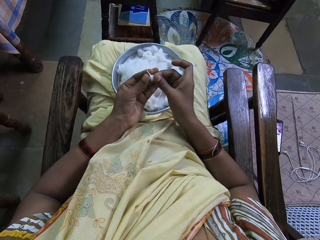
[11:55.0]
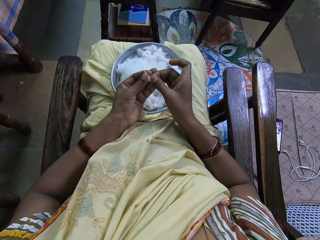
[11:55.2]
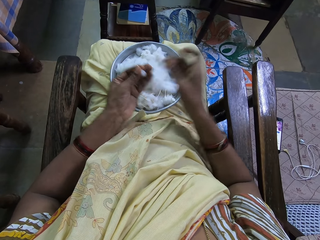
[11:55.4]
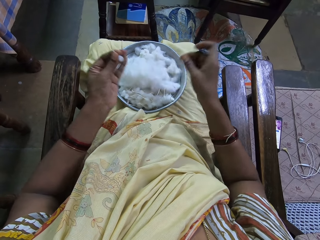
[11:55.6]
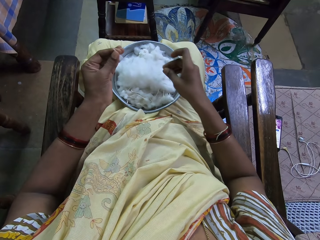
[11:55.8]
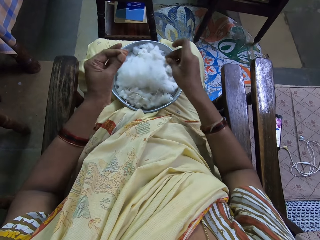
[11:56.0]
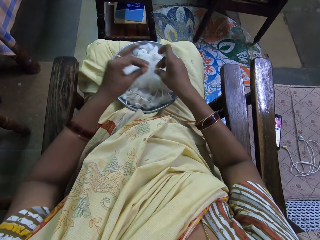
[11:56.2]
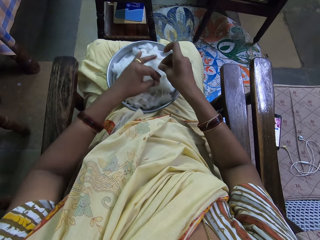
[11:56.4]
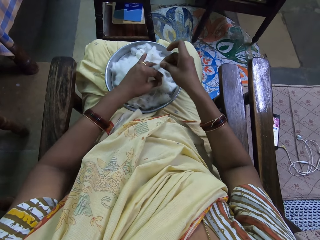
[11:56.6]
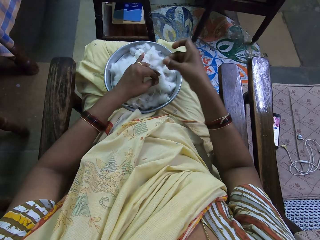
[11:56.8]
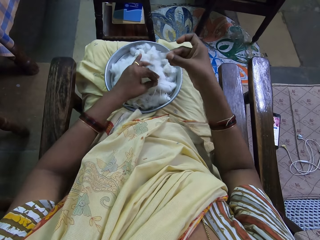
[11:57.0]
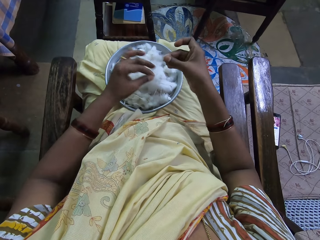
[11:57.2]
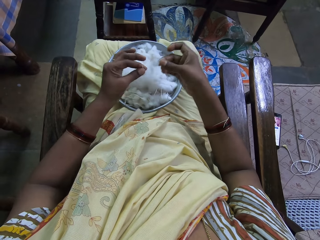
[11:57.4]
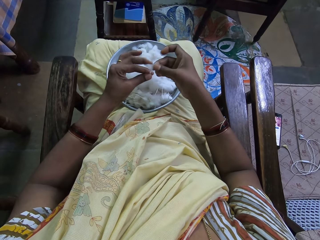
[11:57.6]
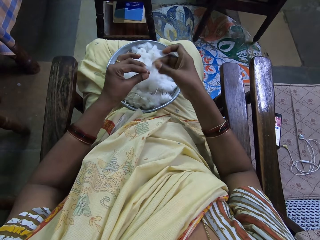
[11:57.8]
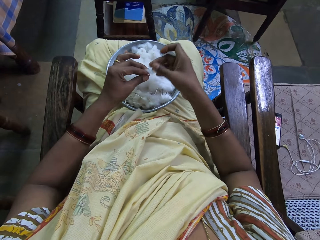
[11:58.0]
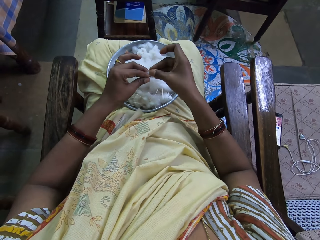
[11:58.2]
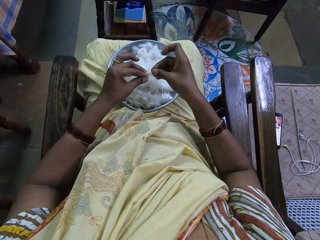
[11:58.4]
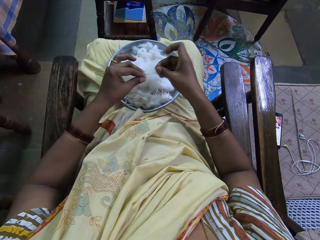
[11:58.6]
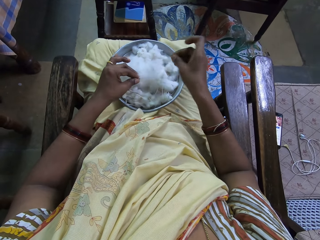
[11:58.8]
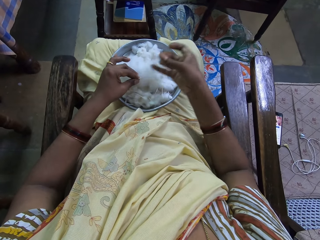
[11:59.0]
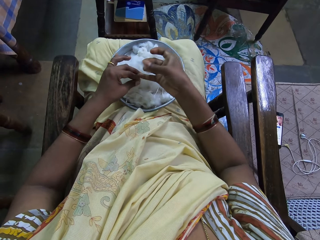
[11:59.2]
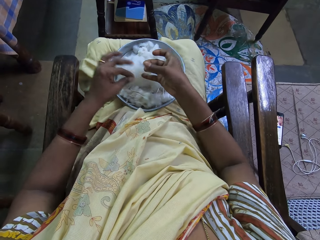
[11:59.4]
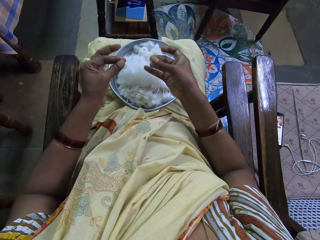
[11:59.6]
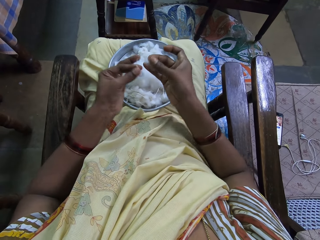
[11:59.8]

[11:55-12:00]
The camera wearer cuts the cotton. They pick the cotton.

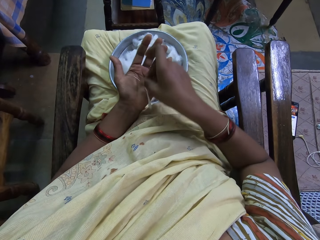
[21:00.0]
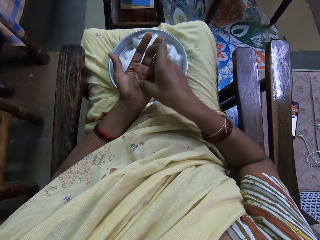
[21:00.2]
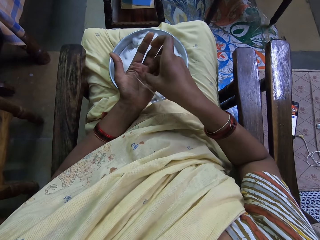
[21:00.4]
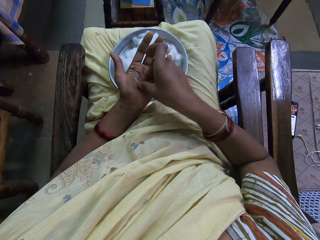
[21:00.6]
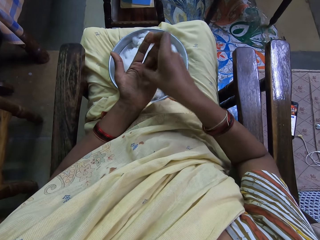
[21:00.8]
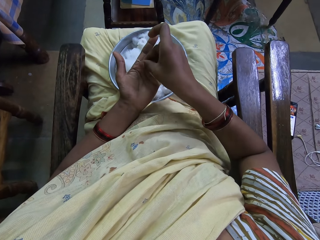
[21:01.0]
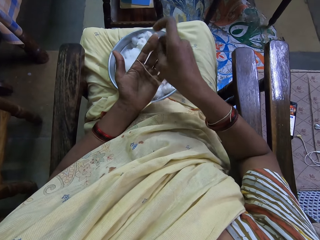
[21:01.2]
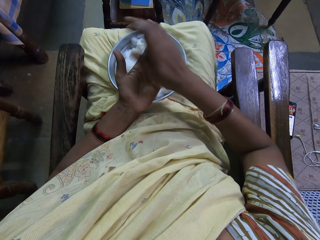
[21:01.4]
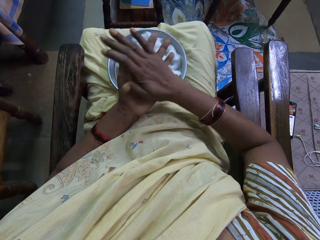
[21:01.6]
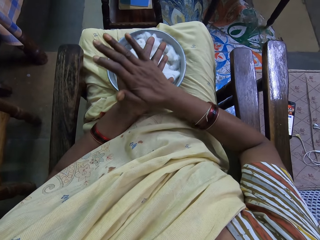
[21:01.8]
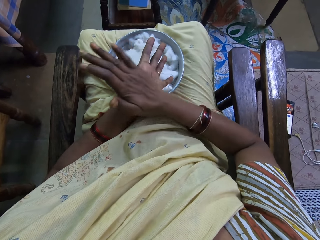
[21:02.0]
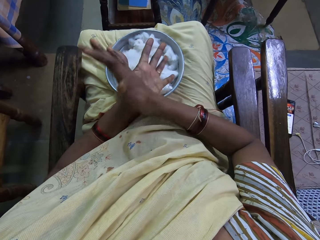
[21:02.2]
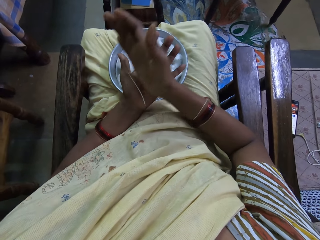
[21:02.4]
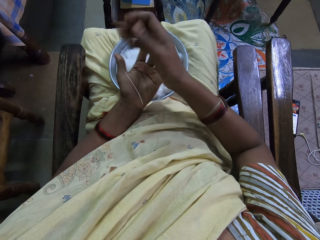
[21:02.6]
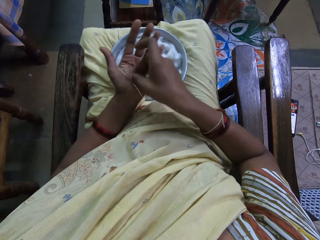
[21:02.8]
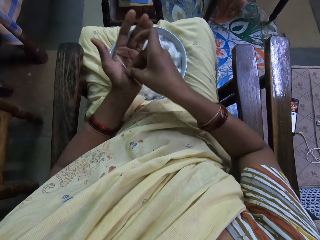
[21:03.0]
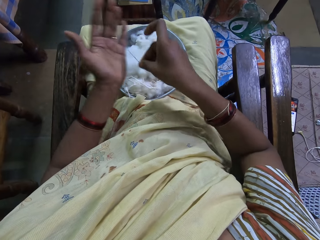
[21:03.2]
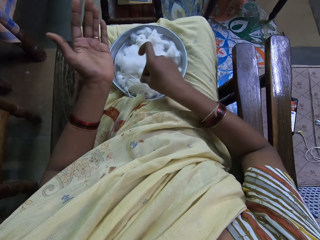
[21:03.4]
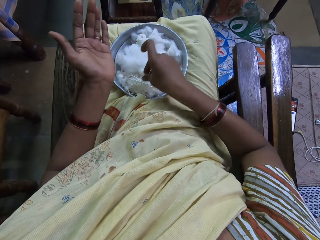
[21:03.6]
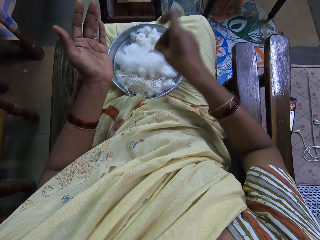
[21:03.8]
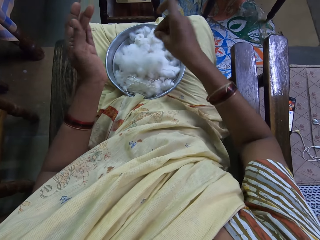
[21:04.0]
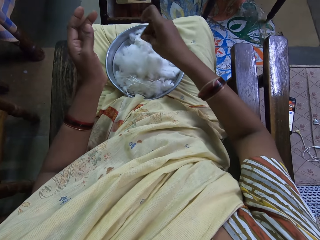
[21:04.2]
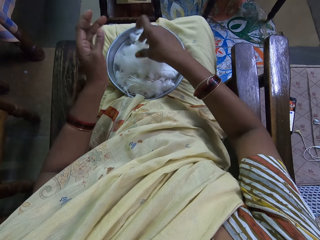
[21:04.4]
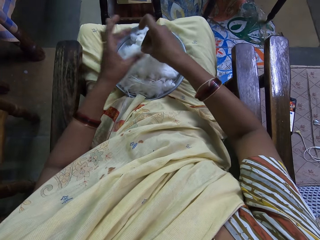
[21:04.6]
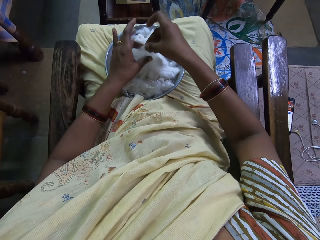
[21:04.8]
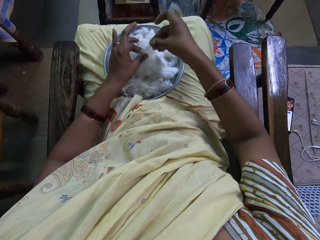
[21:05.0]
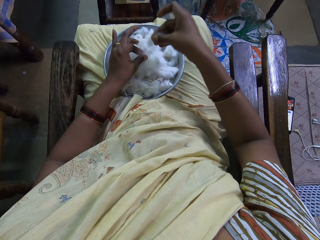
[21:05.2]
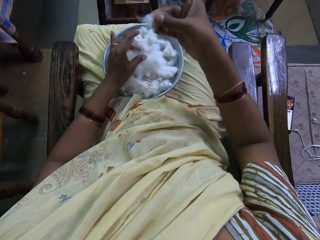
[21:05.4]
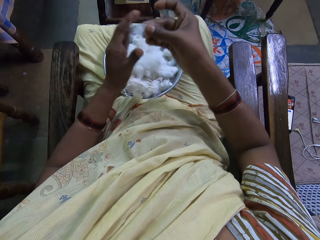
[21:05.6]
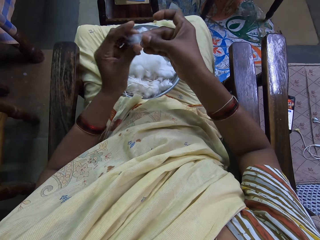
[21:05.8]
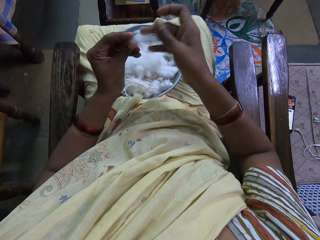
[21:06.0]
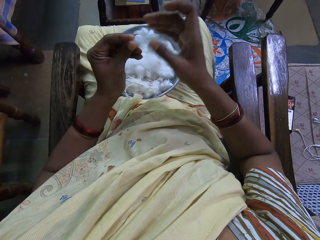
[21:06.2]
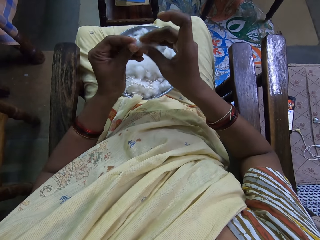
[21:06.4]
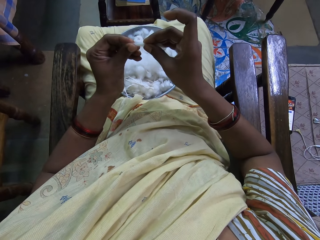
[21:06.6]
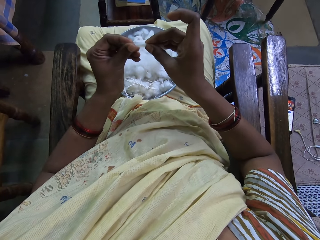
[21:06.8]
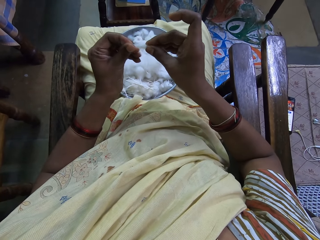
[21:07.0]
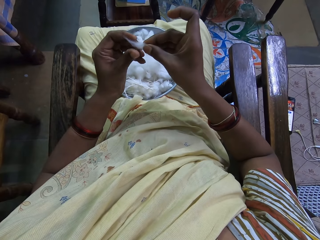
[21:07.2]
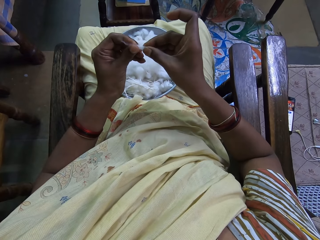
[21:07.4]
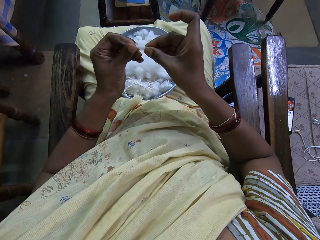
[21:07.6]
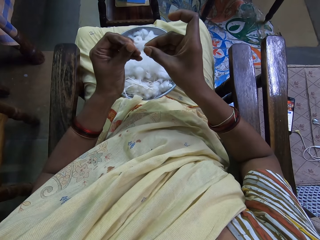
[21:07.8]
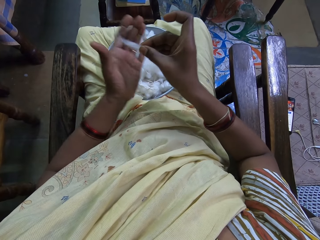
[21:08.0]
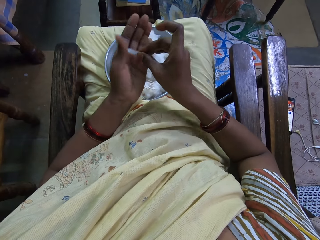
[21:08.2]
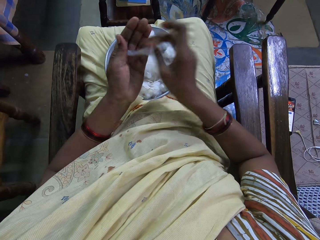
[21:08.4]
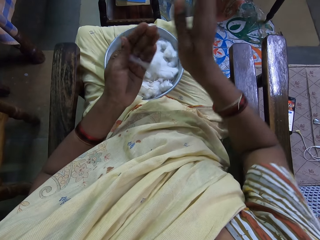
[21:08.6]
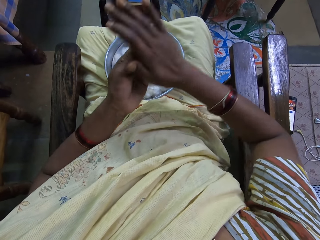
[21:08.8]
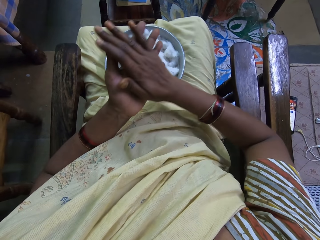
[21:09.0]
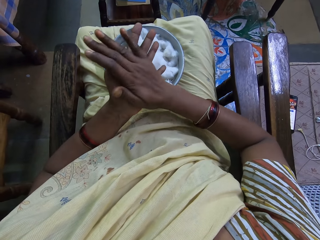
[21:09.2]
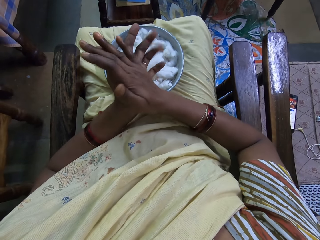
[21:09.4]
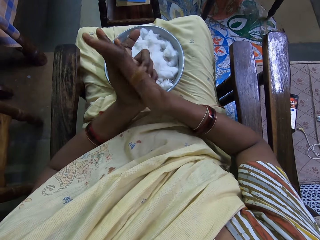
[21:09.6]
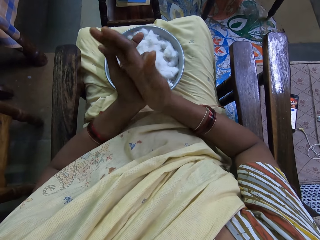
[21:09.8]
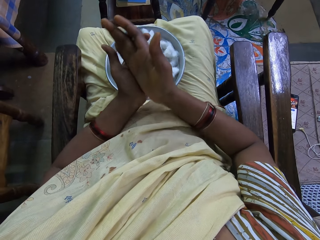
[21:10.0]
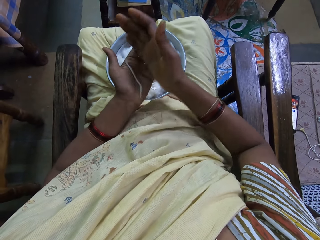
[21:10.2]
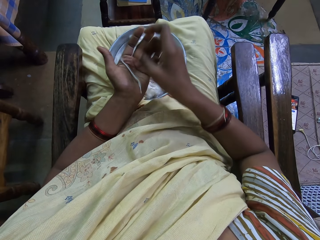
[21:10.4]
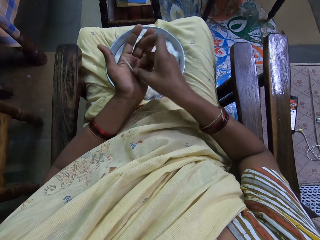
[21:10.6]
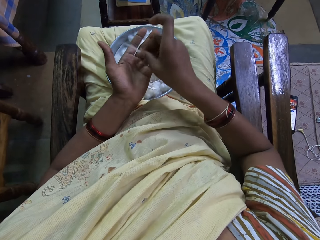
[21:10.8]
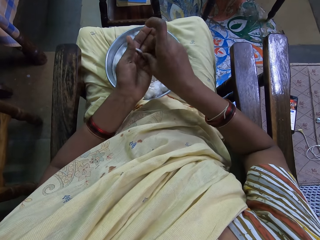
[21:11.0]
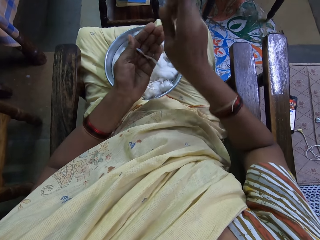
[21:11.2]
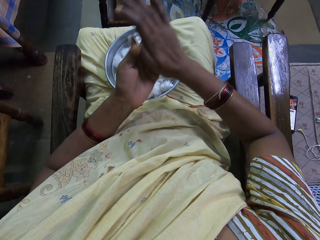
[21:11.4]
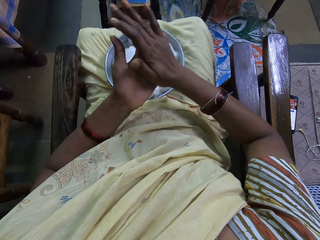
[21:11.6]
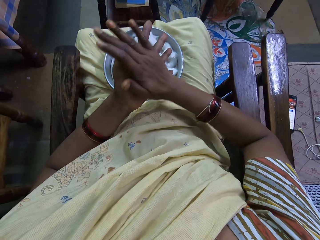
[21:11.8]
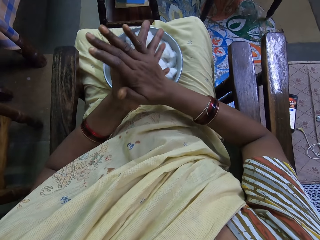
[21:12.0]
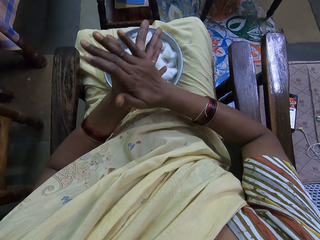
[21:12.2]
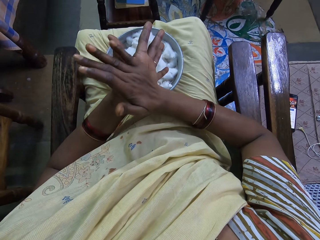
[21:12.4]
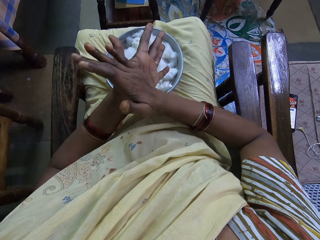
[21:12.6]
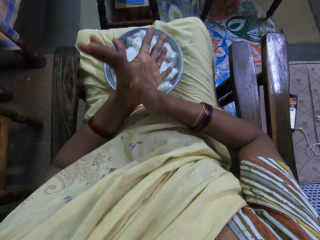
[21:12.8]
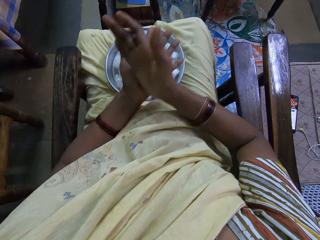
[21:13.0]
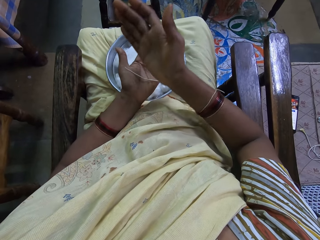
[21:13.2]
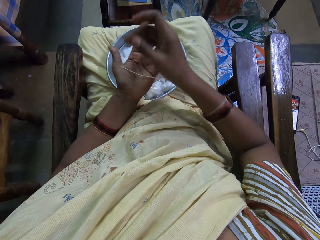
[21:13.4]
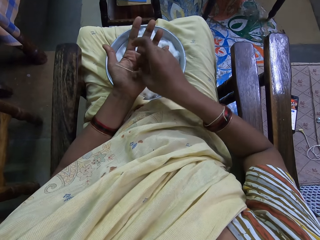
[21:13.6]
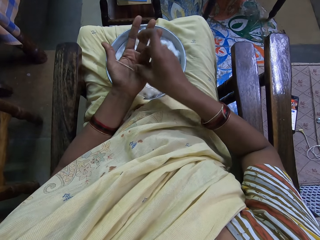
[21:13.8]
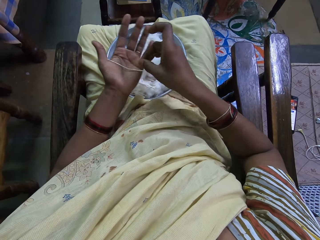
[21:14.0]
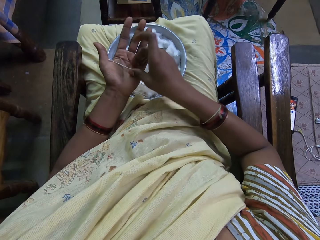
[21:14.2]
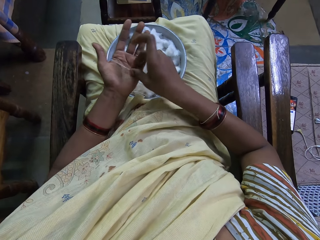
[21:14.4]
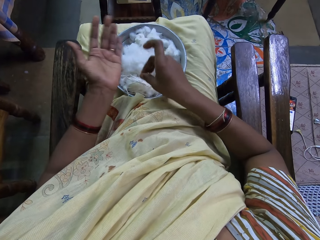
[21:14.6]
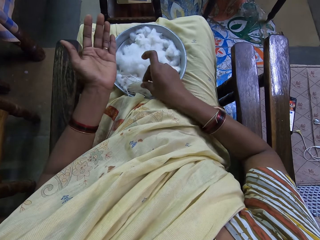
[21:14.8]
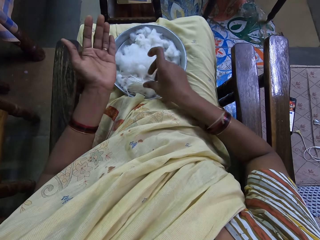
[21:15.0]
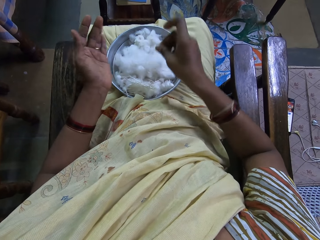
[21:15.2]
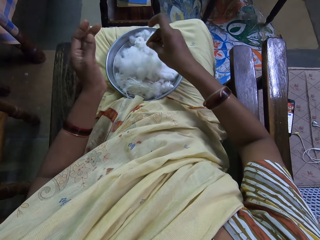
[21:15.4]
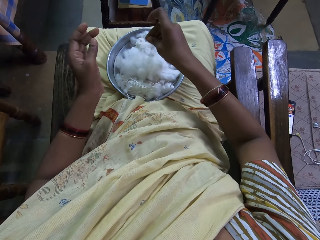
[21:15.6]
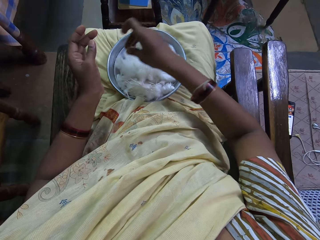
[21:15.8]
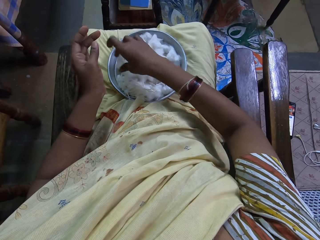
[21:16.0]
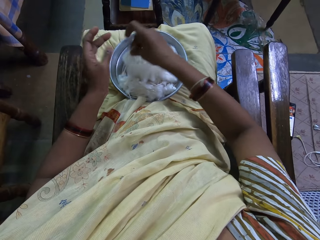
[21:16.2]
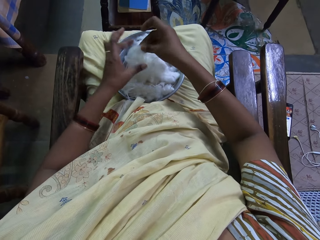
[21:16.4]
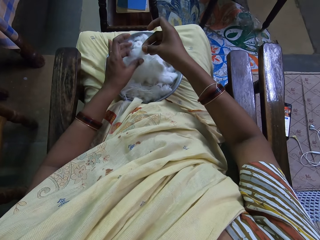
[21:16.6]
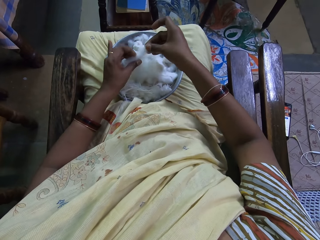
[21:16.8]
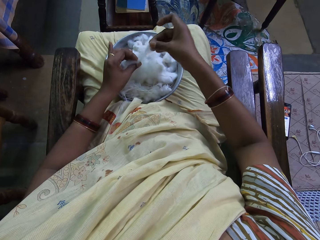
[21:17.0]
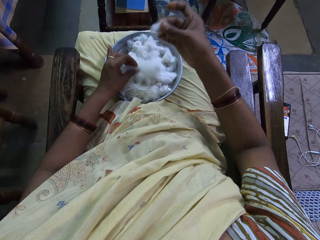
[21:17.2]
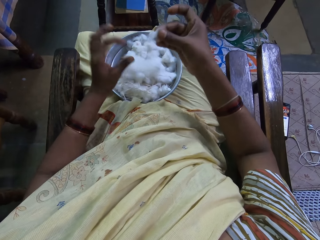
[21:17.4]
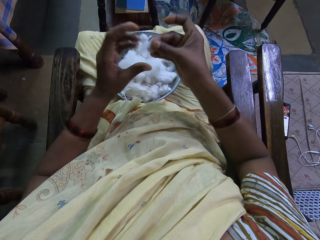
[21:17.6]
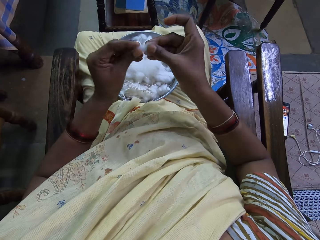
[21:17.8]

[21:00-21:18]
The camera wearer moves wool on the hand. They roll the wool. They place the cotton wool on the tray with the right hand. They pick another cotton with the right hand and stretch the wool with both hands. They roll the wool, move the wool on the hand and roll the wool. They rub the cotton wool with both hands. They place the cotton wool on the tray with the right hand. They pick the cotton with the right hand.
